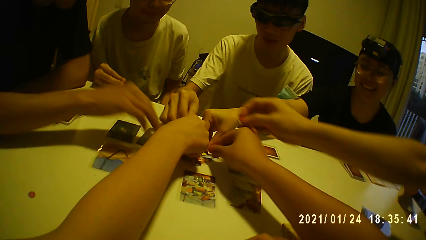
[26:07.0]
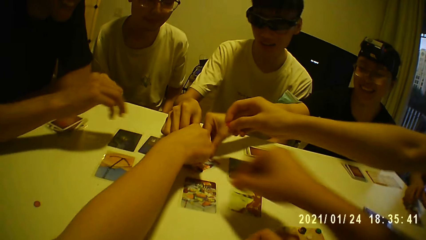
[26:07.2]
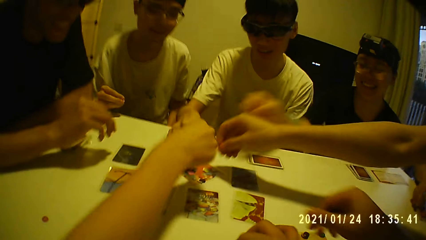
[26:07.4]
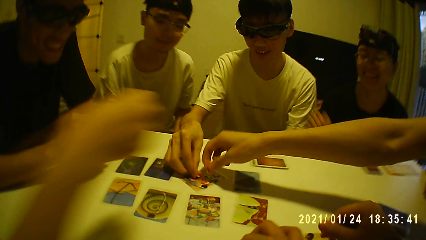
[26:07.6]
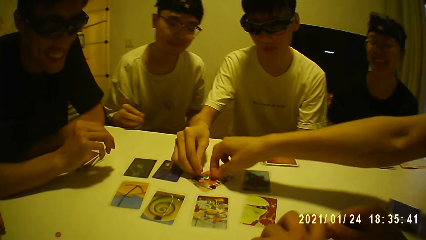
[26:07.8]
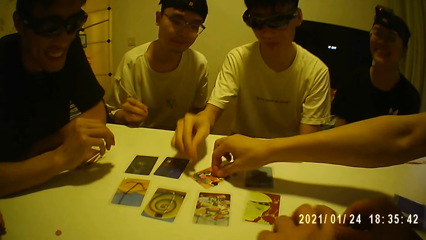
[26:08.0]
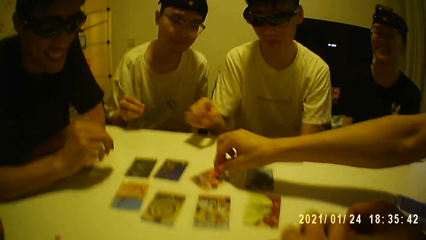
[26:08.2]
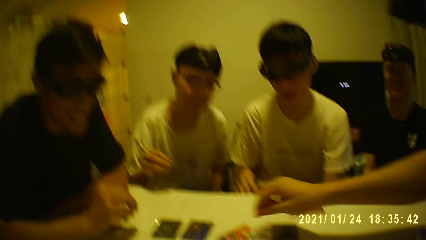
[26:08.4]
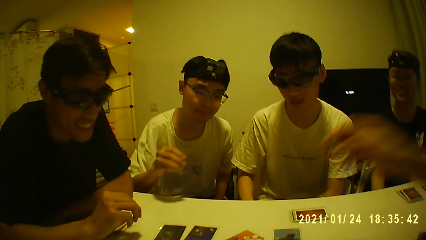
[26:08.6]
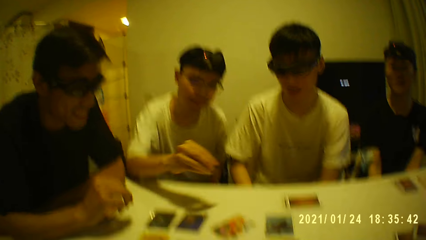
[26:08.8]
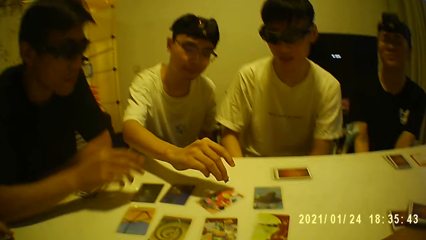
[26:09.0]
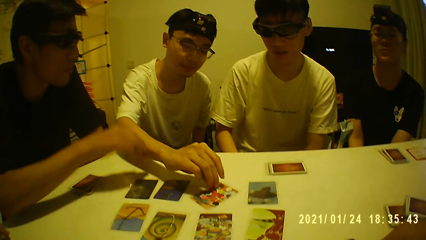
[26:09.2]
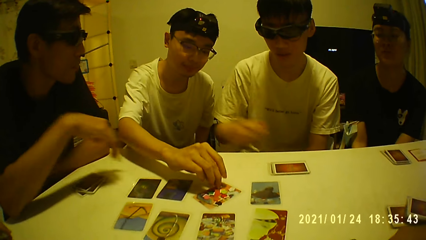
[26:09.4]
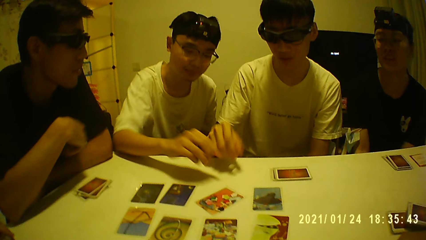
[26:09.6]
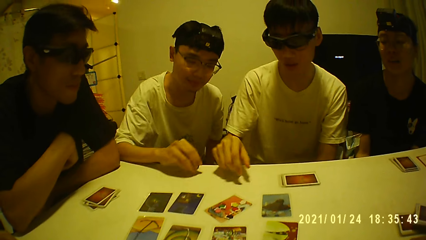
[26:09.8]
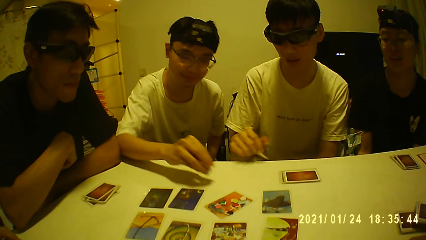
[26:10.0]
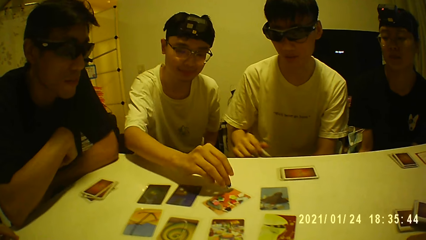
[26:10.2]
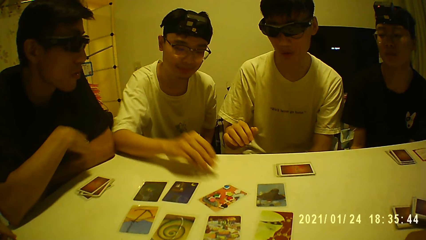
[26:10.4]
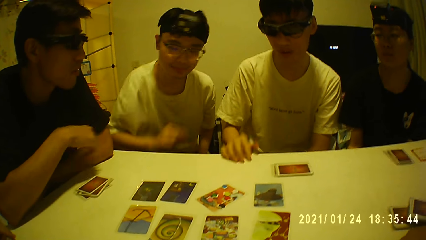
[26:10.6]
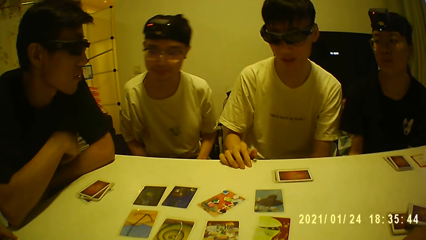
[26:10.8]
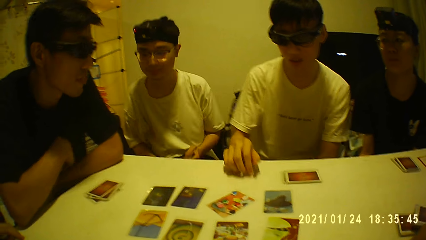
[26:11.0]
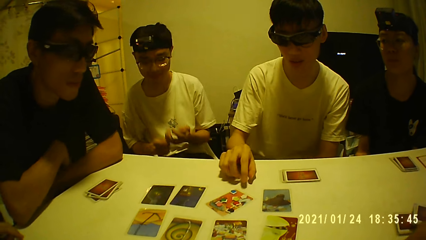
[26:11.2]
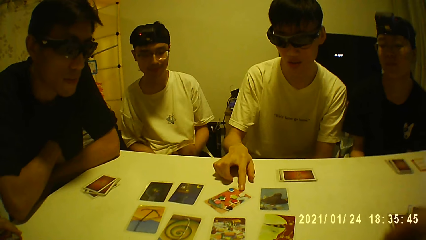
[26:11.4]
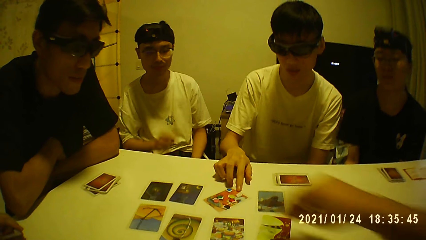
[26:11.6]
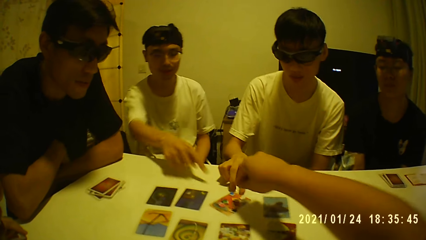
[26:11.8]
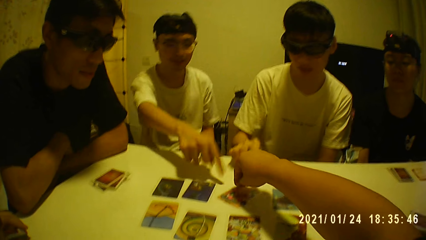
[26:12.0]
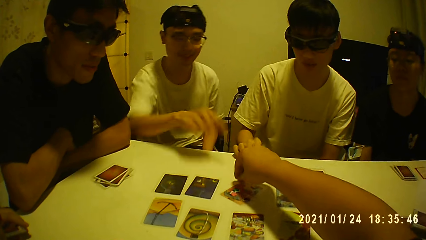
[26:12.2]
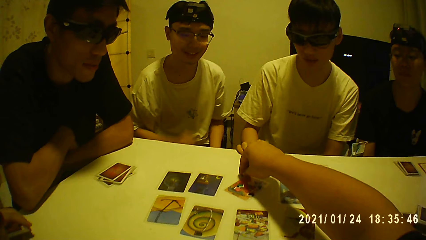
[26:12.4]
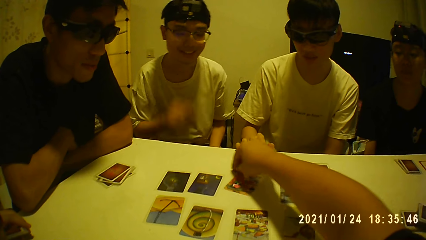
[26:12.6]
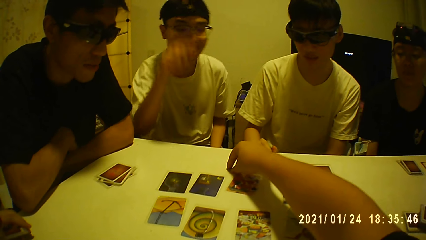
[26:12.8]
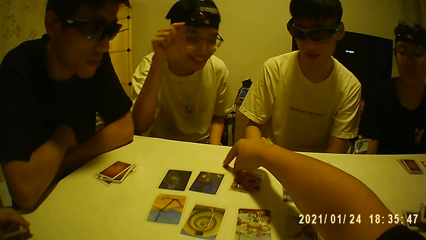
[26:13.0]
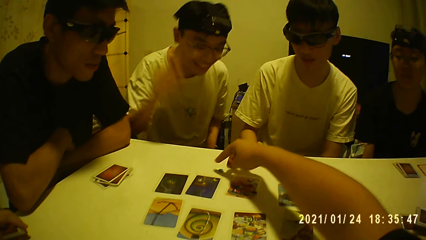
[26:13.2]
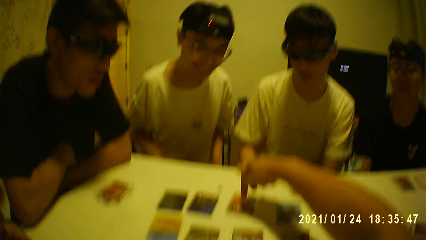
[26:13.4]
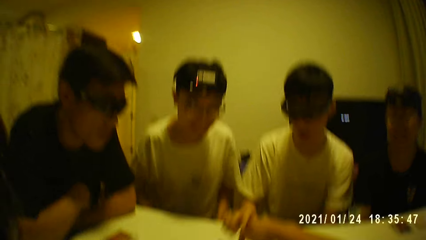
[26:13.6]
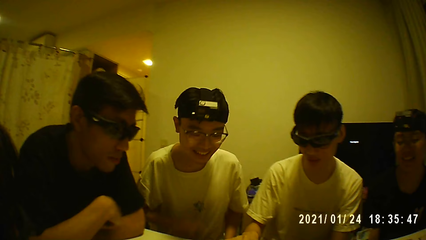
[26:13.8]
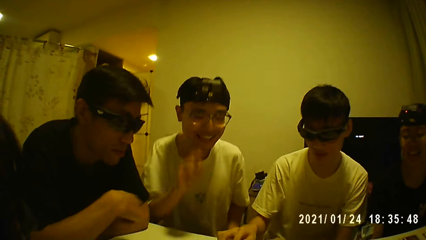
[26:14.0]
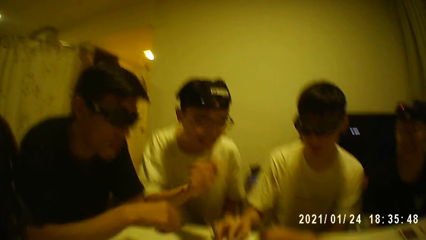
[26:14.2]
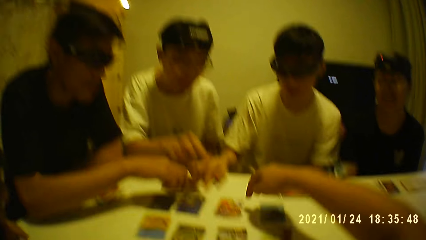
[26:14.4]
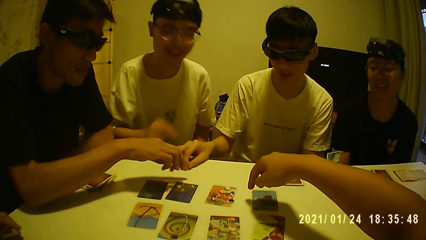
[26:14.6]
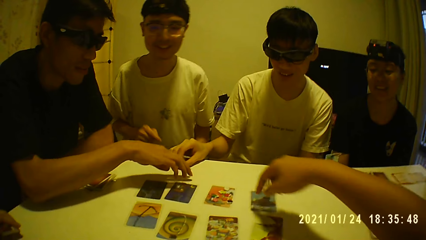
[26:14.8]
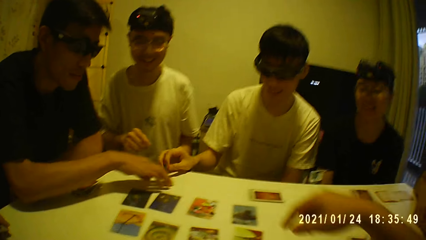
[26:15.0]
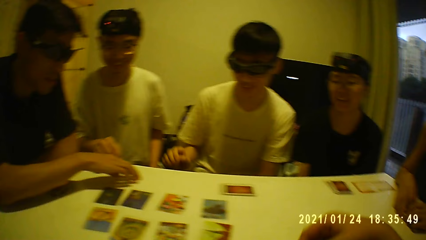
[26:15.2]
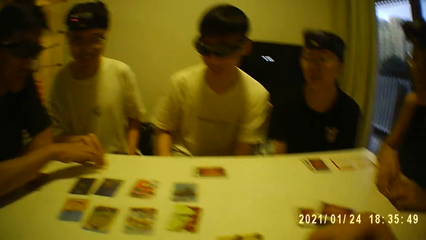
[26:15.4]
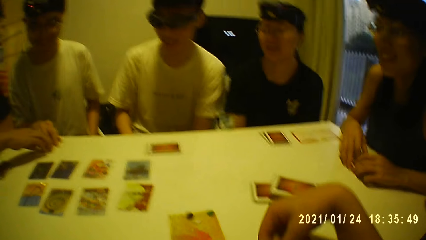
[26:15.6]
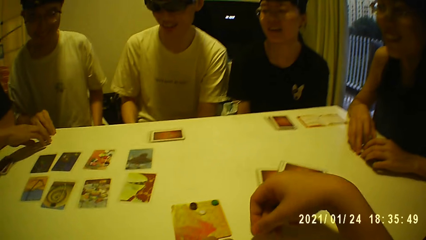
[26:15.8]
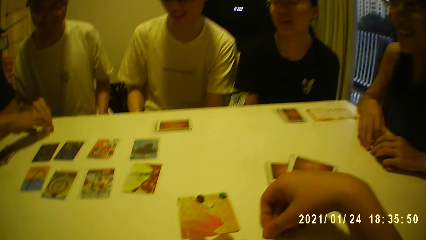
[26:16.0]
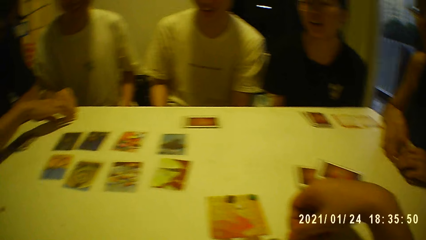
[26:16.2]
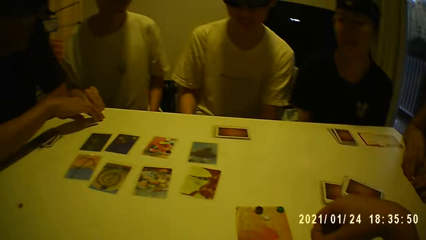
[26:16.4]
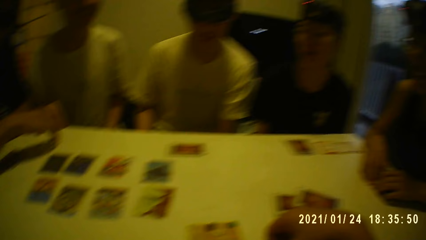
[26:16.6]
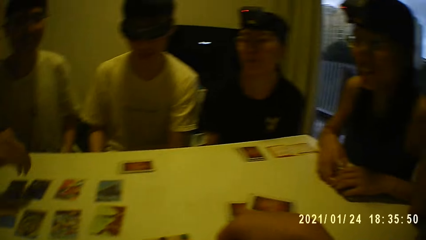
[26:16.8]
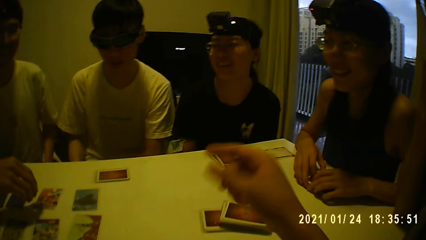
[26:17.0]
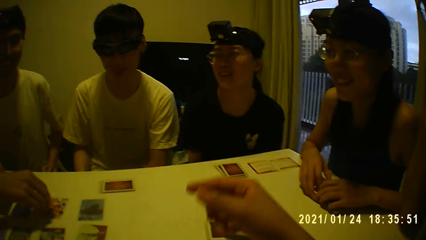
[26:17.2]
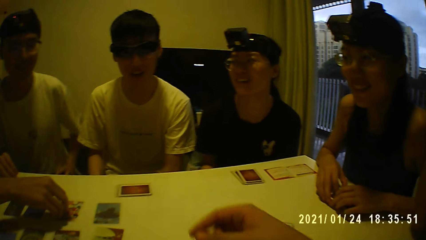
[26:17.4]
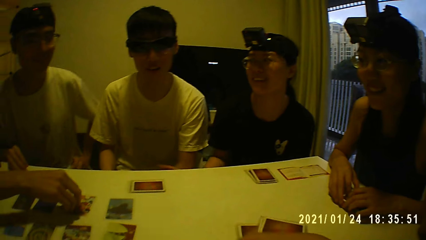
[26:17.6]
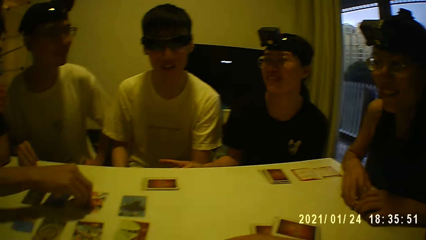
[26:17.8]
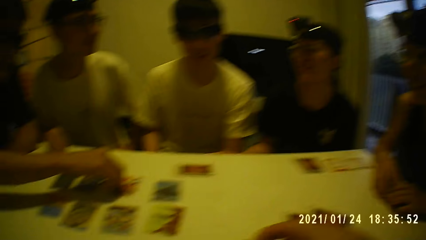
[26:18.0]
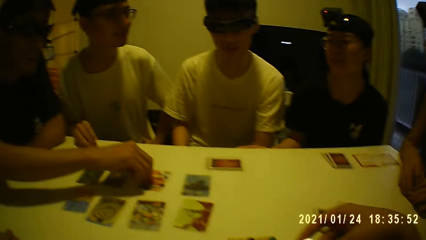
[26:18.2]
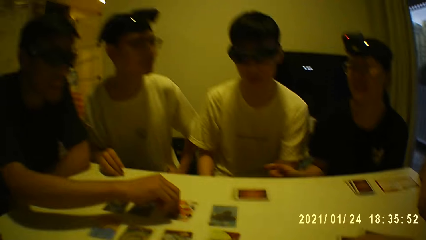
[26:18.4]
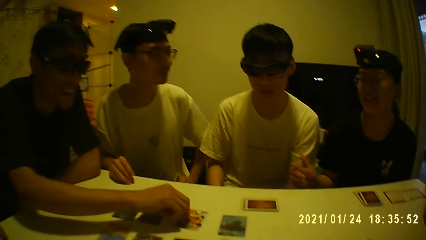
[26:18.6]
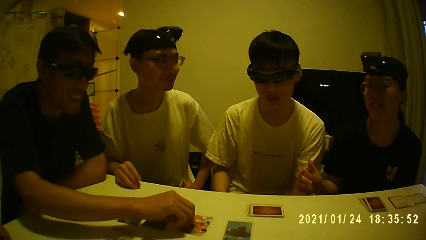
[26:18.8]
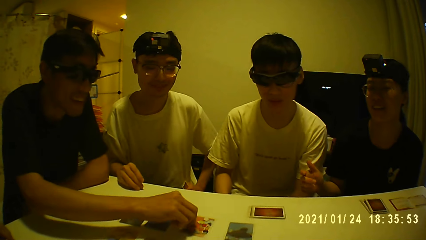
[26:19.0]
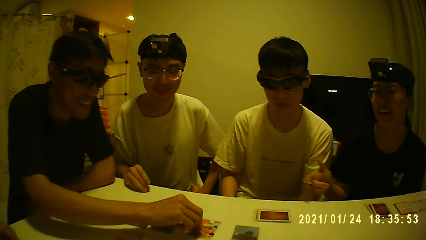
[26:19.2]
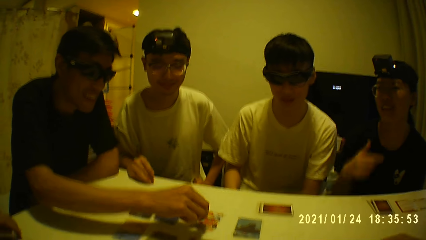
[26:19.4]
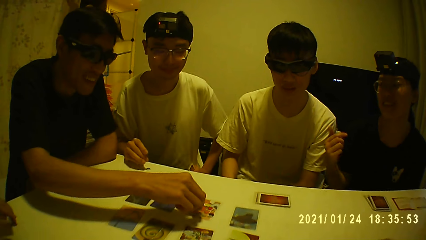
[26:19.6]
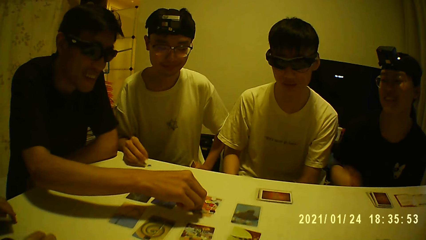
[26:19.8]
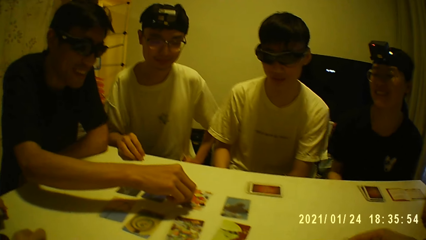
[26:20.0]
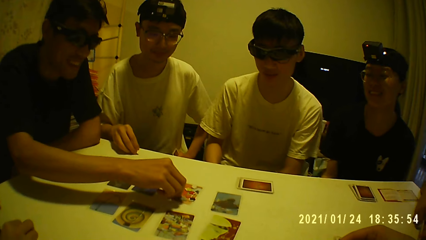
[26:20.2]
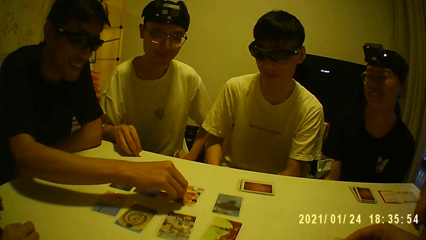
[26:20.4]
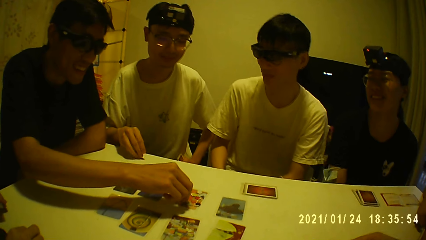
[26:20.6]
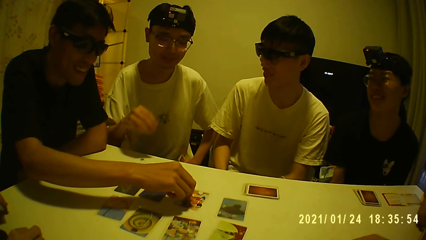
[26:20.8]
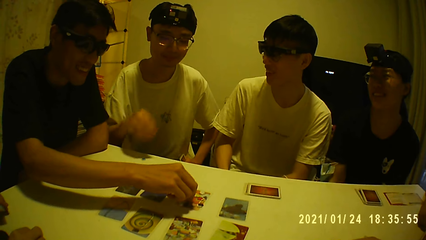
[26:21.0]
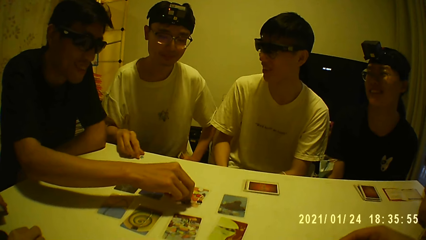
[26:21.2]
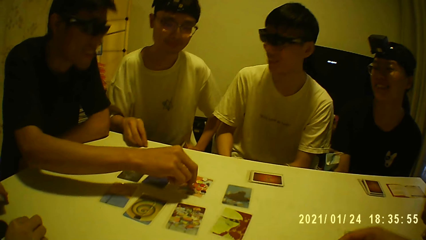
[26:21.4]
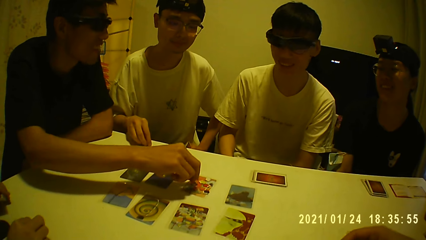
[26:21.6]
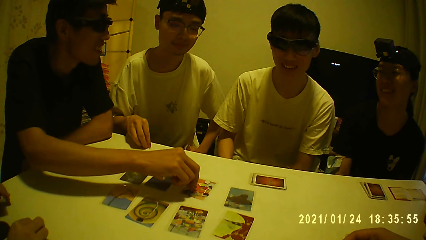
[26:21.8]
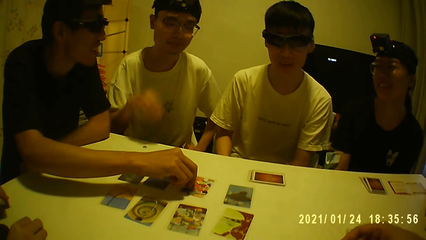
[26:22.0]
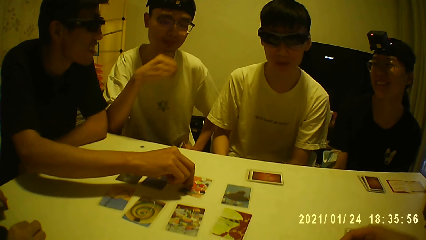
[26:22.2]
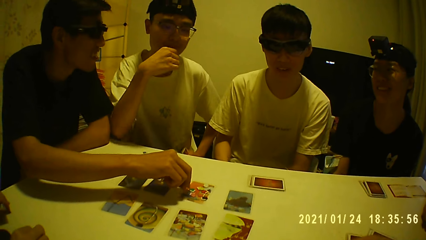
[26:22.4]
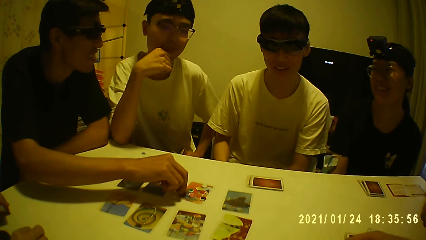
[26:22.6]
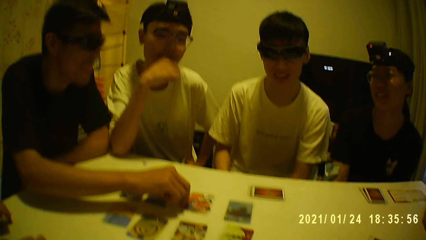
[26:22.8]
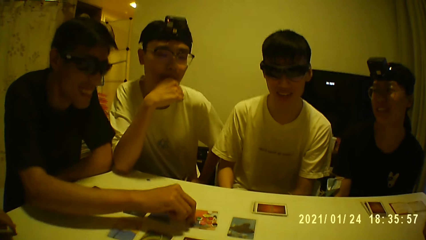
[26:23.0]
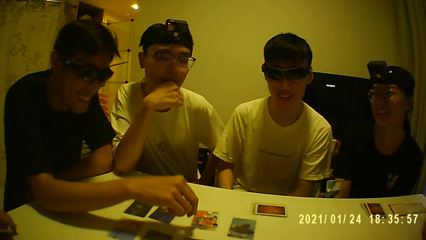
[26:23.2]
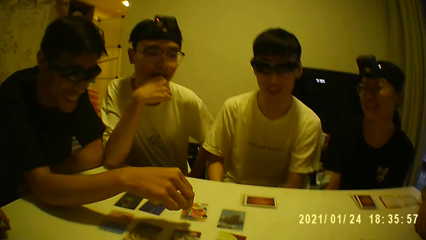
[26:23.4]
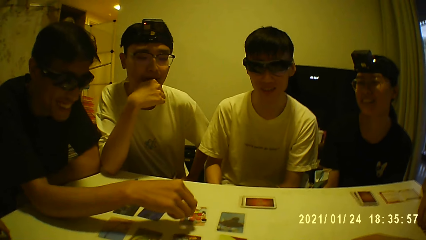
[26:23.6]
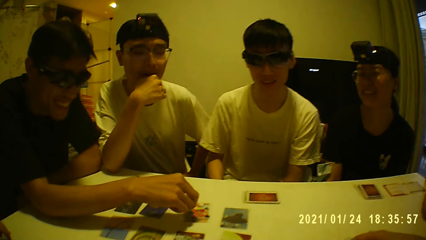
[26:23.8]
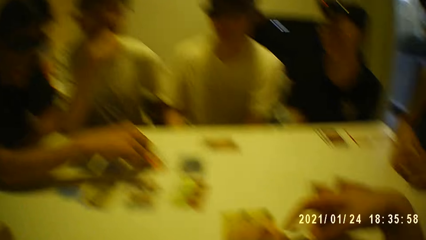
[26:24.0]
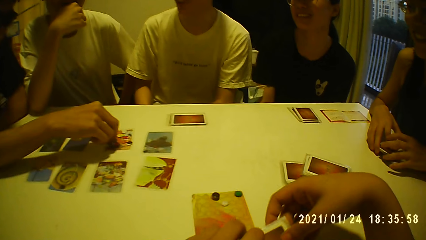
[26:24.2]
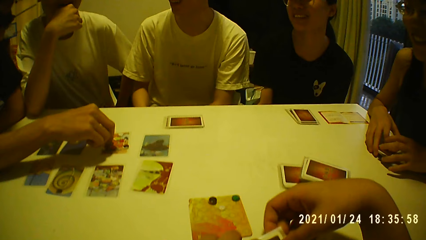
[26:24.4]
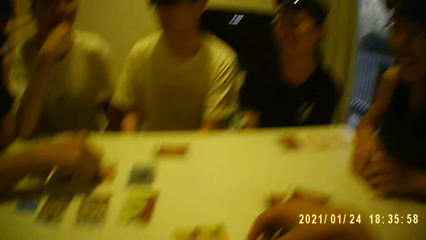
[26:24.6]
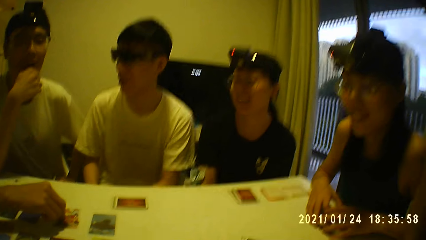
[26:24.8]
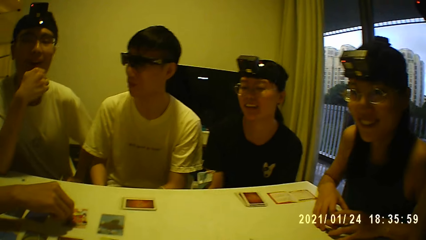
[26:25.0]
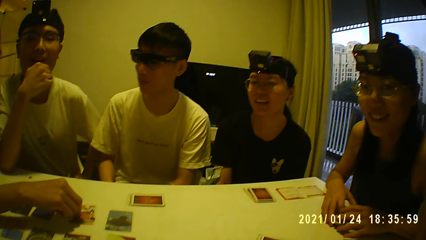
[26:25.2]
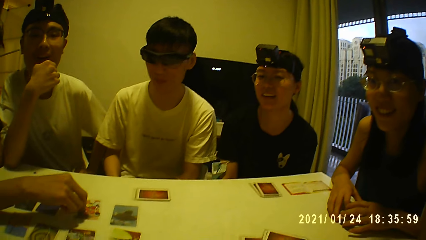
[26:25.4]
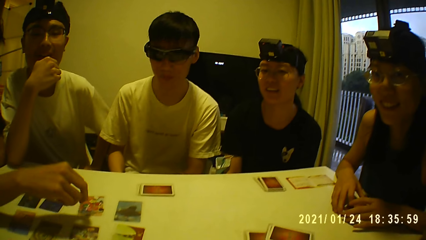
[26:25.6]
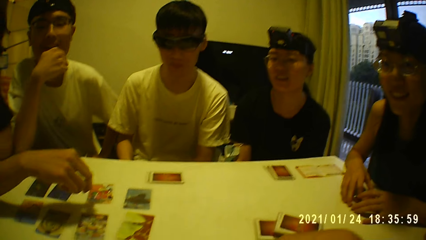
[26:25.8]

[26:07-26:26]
The camera wearer looks around. A man picks a tile on the table with his right hand. The camera wearer places a tile on the table with his right hand. He points at something. He looks around. He places his right hand on the table. Another man picks a tile from the table with his right hand. The camera wearer holds the cards with his hands.
